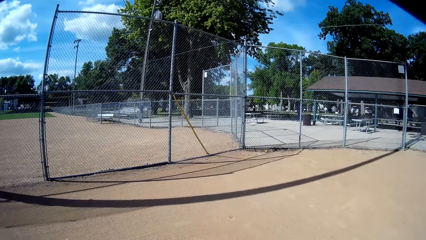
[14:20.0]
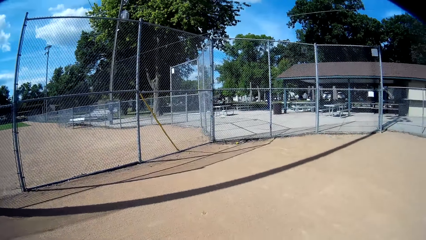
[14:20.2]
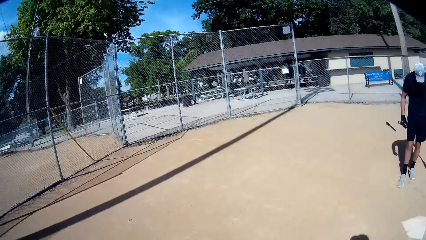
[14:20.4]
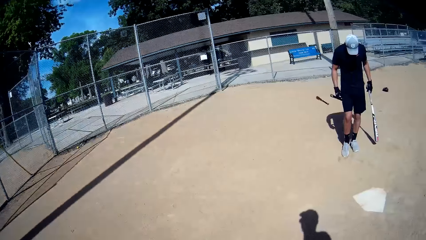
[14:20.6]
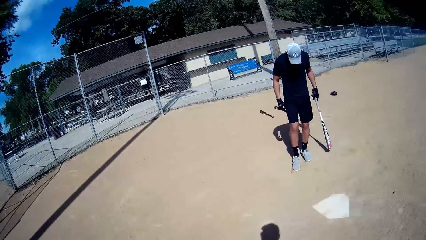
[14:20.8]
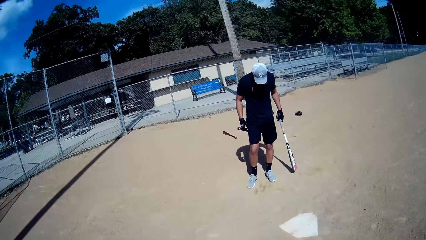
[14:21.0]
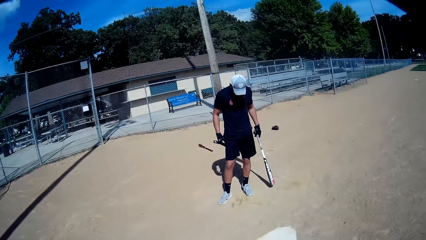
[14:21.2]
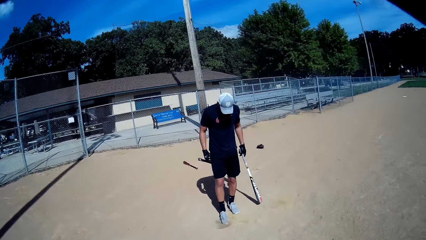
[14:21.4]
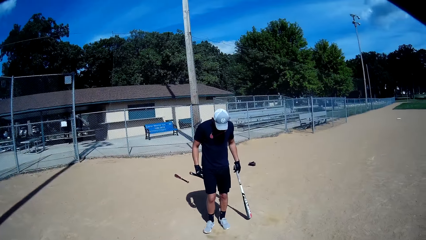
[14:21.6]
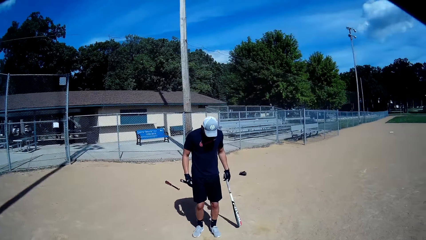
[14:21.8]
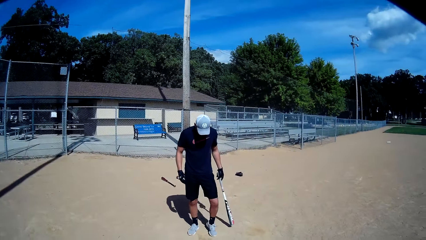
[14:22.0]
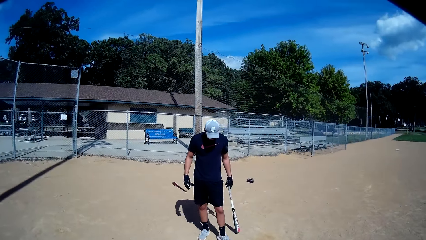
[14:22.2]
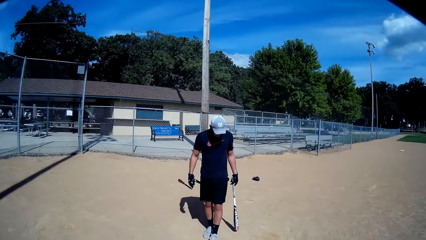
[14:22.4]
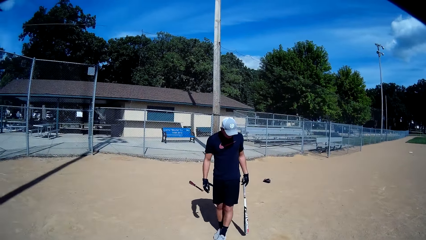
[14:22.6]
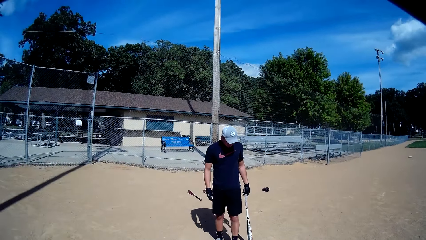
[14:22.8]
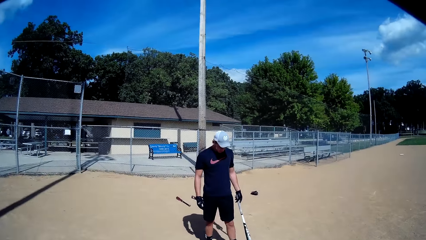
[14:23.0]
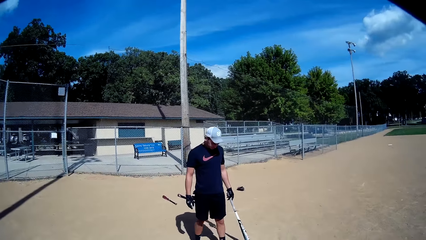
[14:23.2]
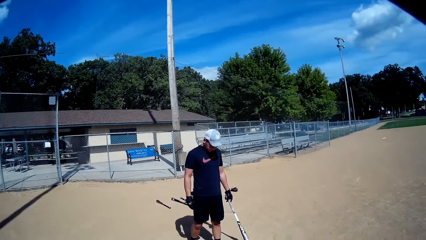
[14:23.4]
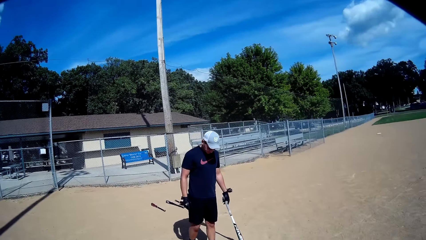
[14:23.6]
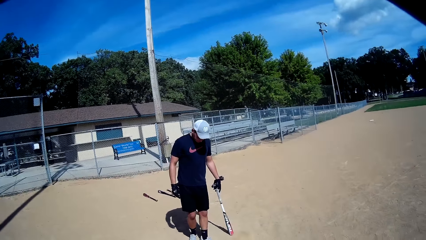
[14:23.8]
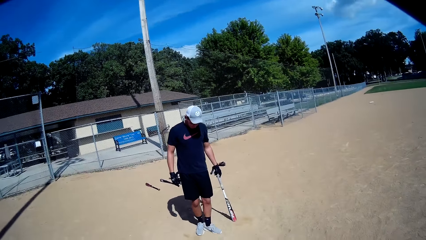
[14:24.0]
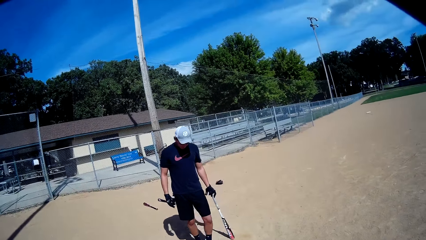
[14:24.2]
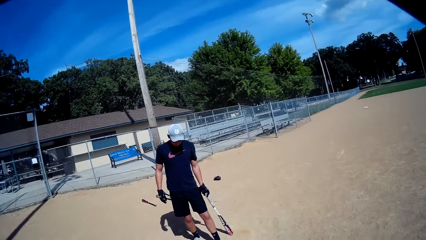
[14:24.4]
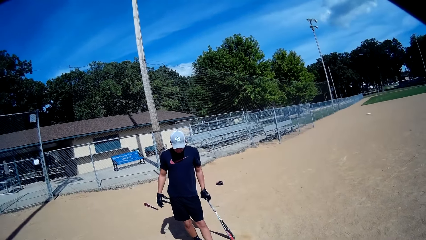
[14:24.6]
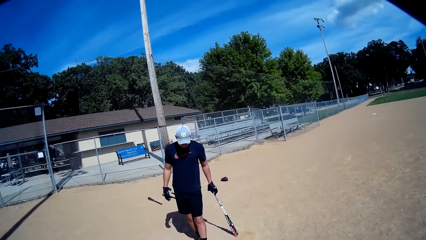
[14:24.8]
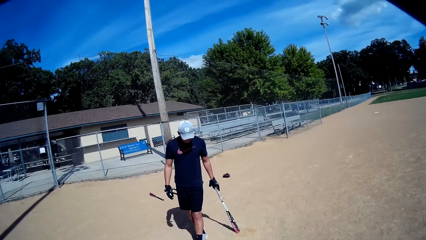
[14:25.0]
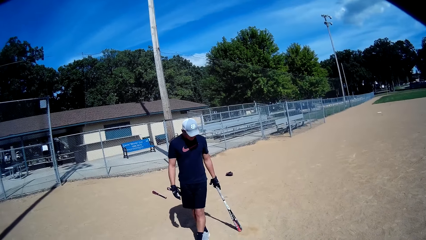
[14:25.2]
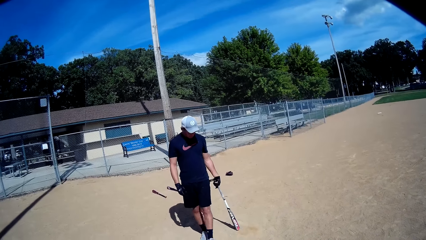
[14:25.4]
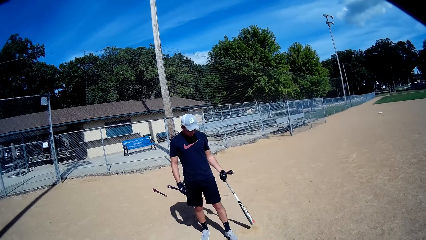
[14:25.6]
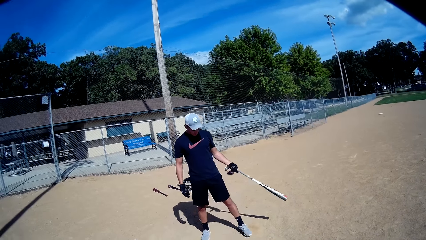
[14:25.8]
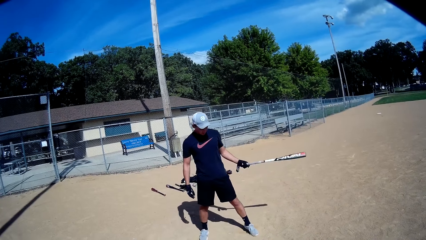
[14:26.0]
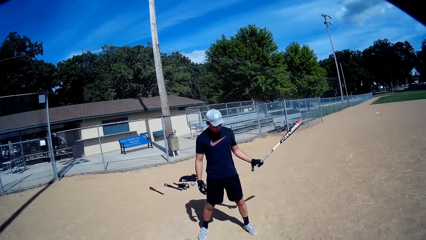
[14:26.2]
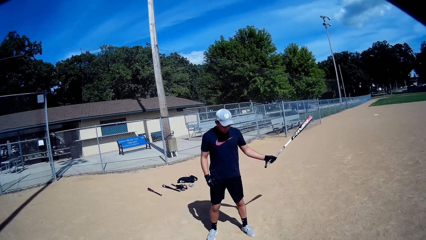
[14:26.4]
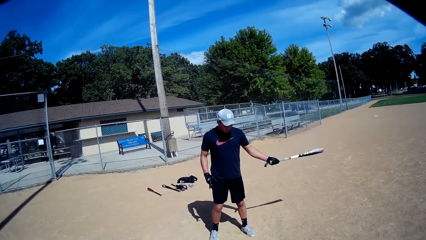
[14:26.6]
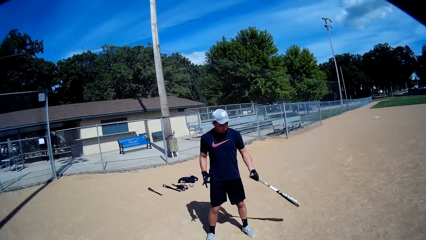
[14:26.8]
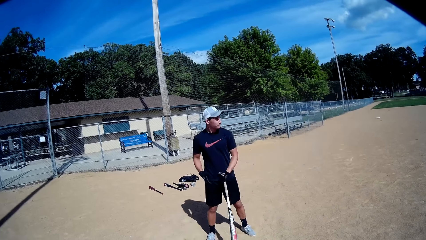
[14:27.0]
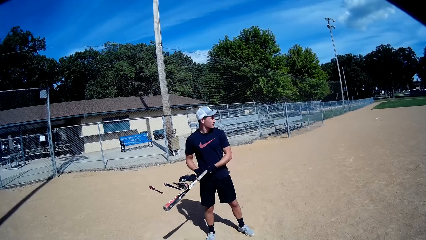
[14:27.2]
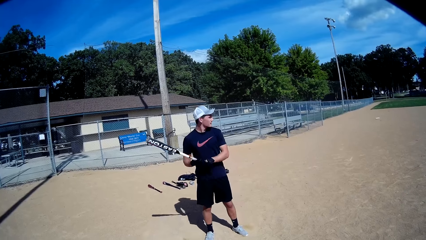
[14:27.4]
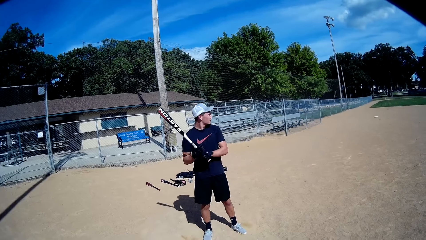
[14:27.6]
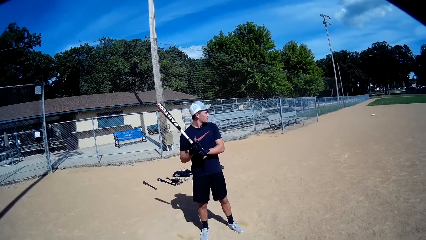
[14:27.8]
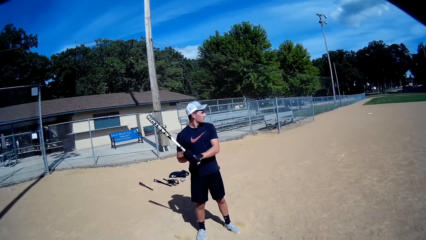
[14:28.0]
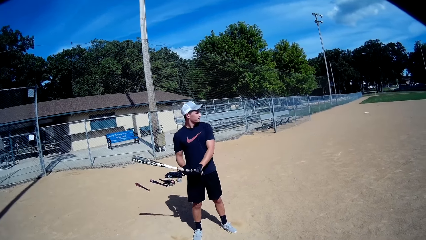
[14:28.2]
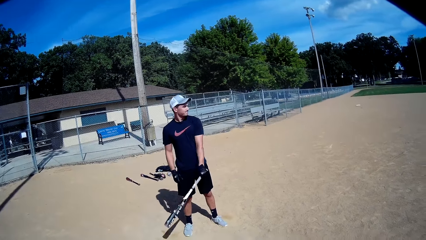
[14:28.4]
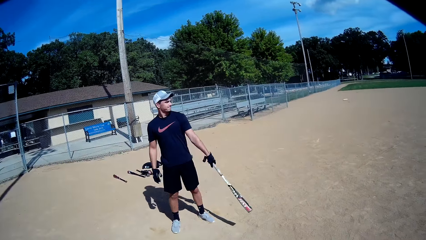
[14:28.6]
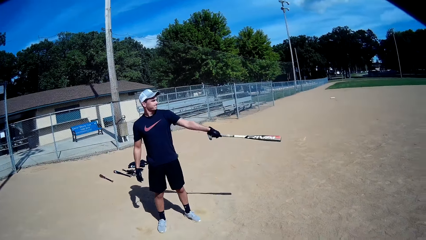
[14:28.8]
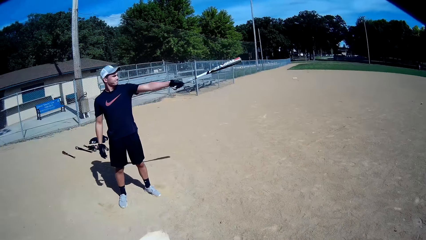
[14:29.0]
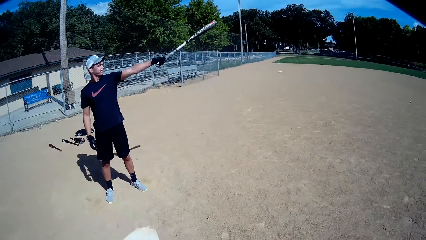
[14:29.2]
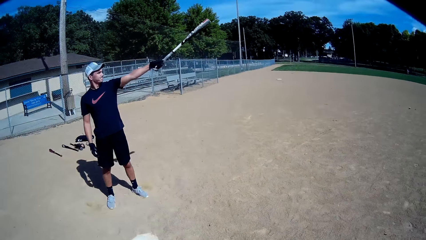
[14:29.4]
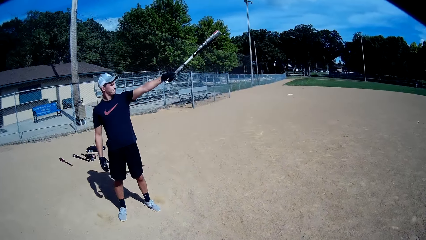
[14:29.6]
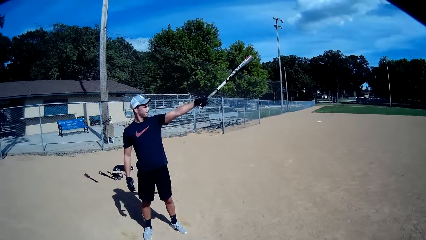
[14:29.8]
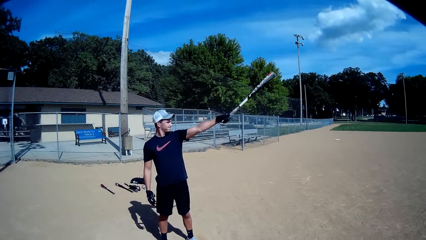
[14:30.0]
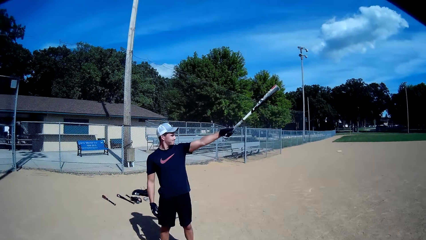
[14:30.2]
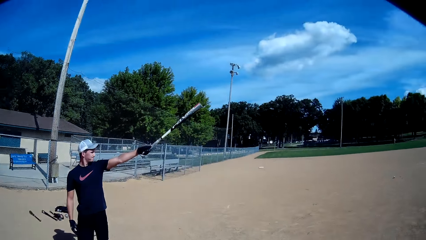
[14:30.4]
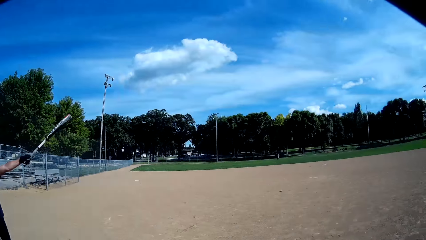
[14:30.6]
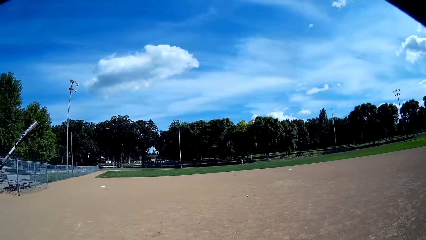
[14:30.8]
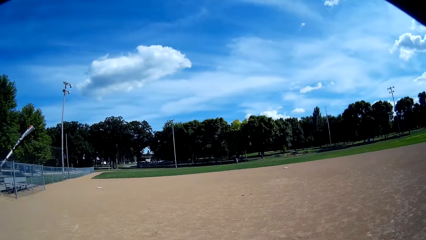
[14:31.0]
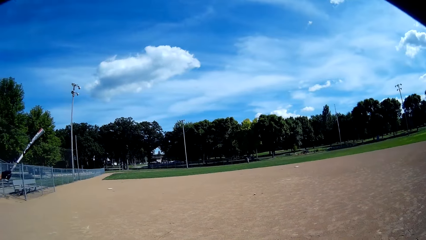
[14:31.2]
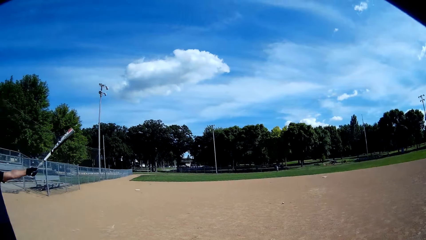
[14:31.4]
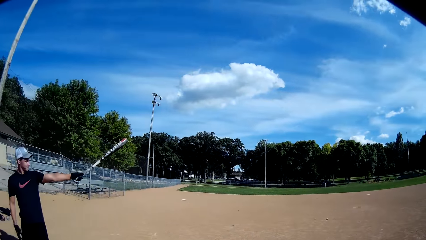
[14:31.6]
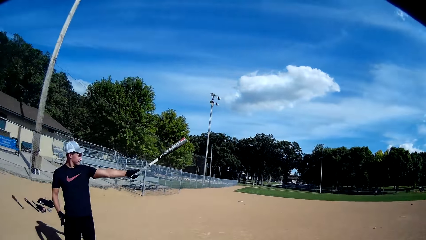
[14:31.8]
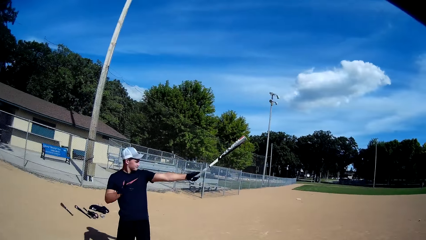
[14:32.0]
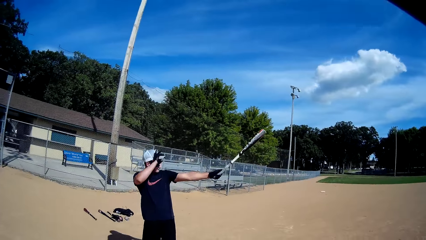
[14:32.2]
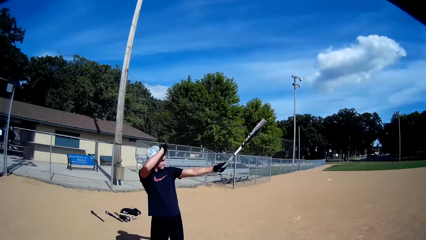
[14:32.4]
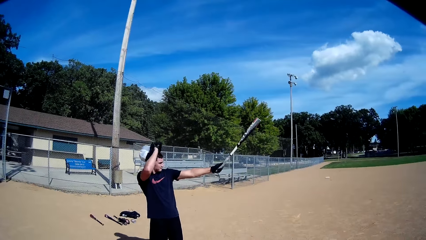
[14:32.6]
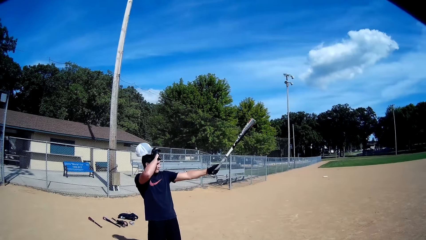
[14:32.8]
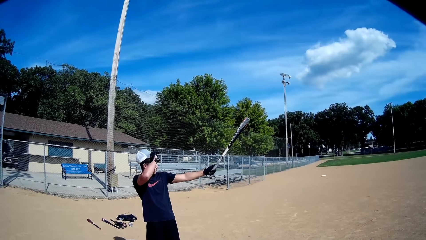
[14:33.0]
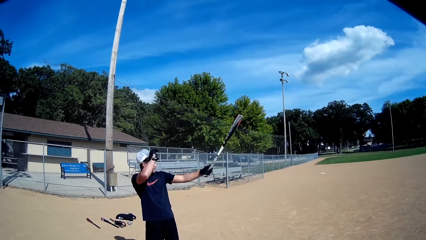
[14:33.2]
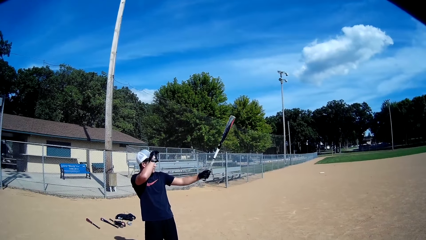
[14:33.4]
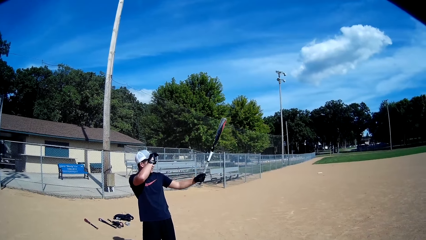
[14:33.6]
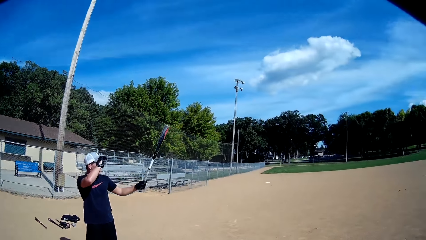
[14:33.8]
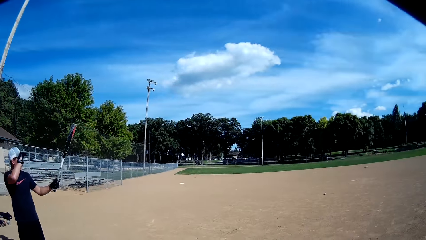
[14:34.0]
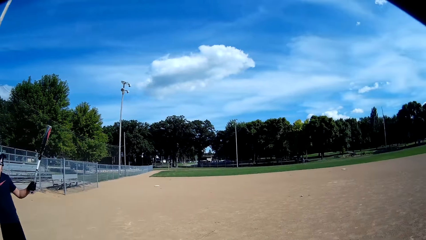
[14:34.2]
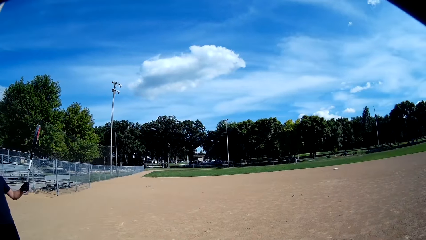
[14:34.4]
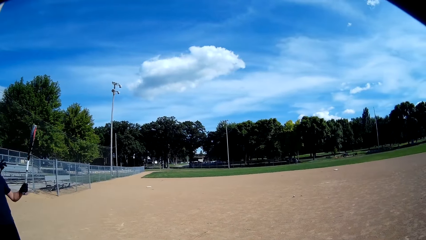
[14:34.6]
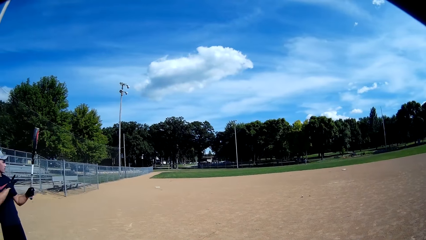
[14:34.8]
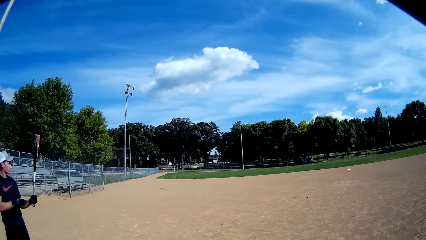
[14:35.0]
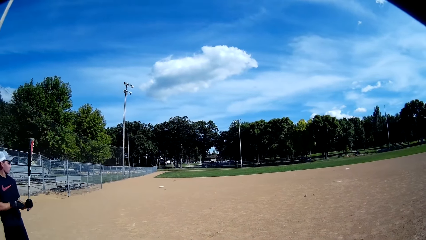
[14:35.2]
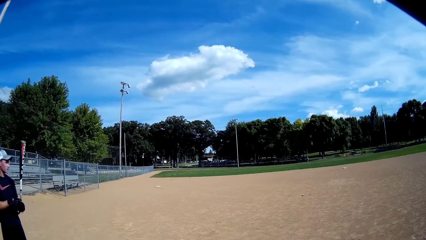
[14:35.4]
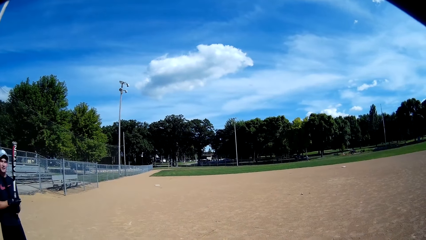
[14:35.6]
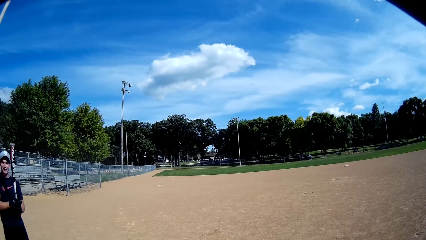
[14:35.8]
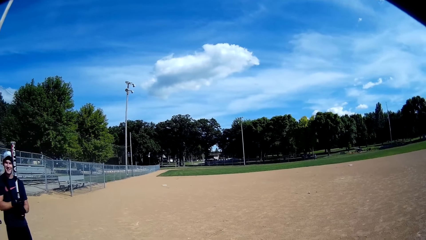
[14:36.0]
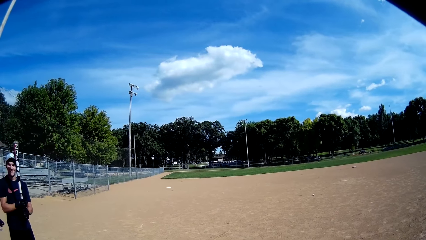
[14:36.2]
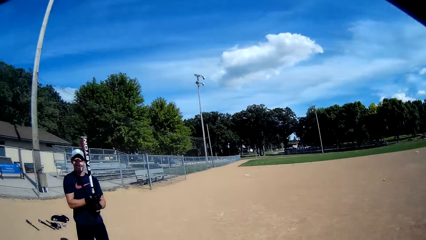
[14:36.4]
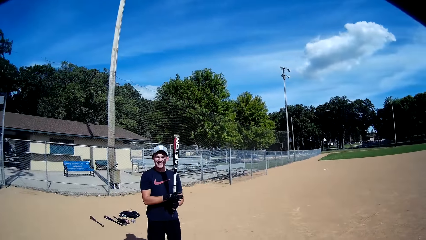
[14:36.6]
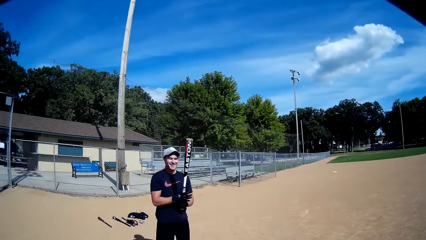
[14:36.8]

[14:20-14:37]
The camera wearer looks around the fence. They look at a man. The man moves the leg. The camera wearer talks to the man. The man moves the leg. The camera wearer lifts the baseball bat, holds the baseball bat with both hands, lifts the baseball bat and looks around the field. The man removes the cap, puts the cap on the head and holds the baseball bat.
